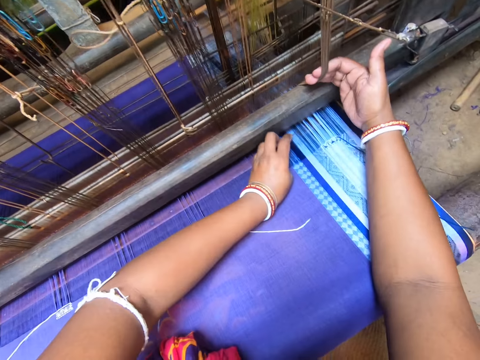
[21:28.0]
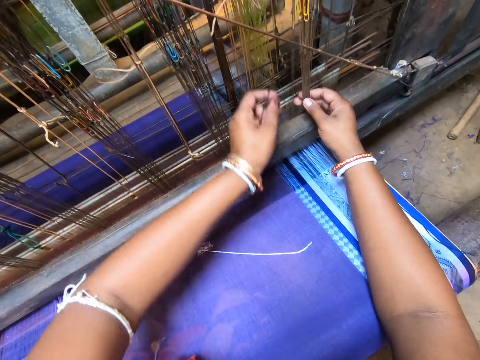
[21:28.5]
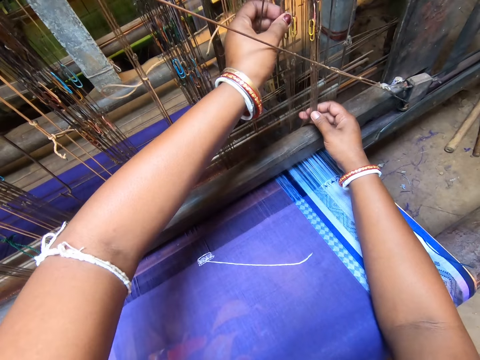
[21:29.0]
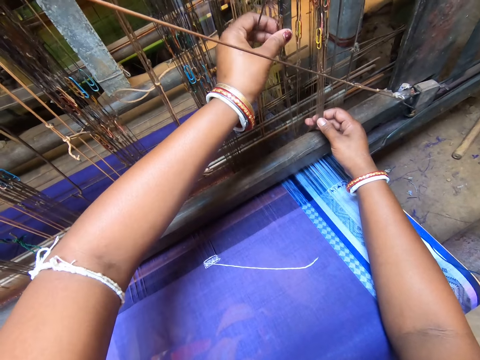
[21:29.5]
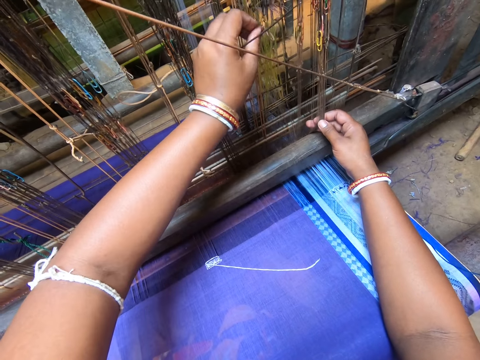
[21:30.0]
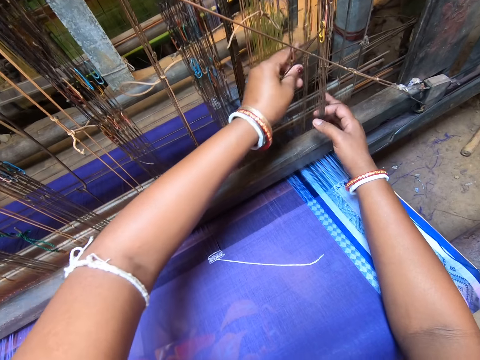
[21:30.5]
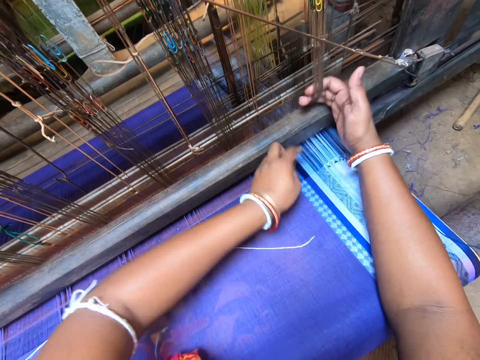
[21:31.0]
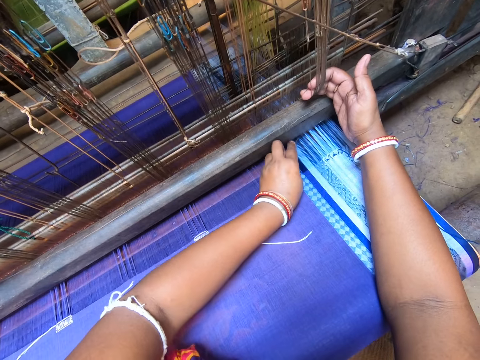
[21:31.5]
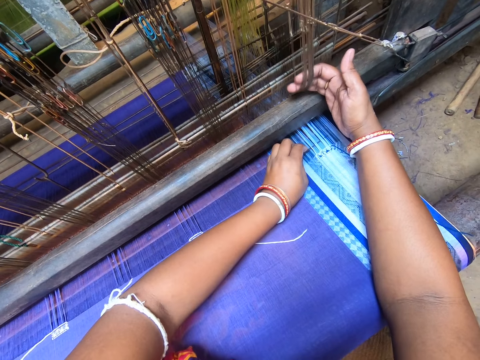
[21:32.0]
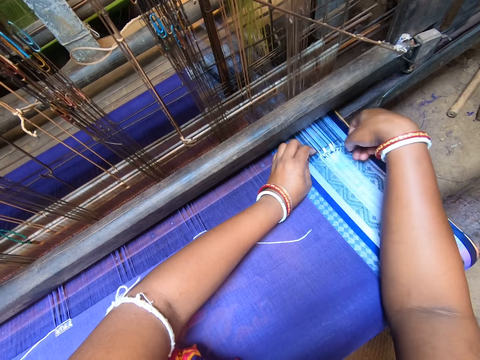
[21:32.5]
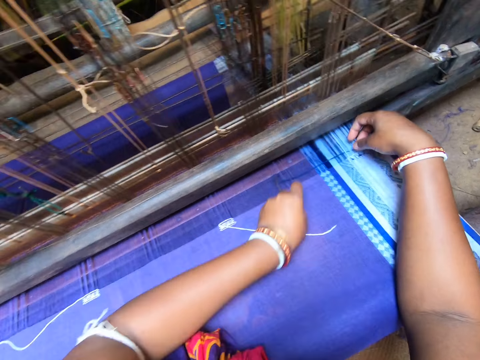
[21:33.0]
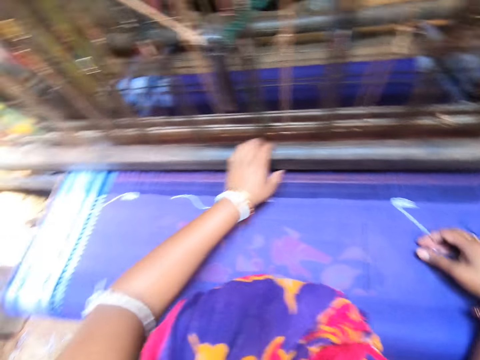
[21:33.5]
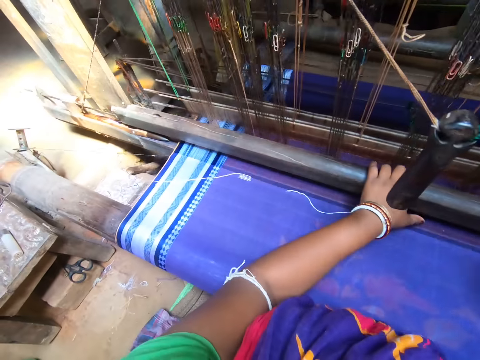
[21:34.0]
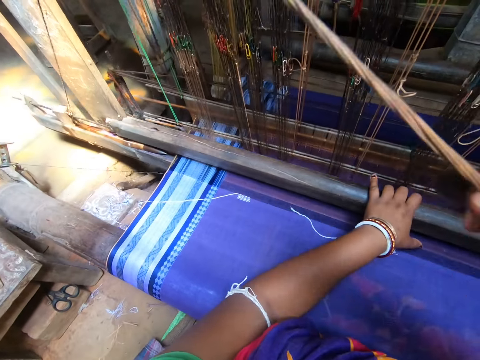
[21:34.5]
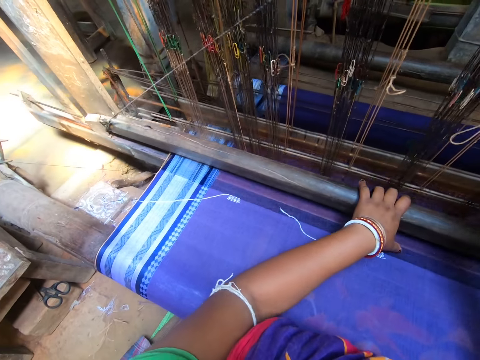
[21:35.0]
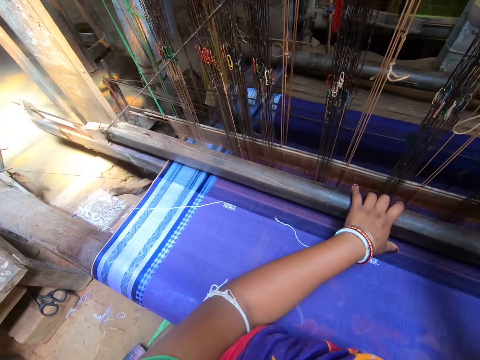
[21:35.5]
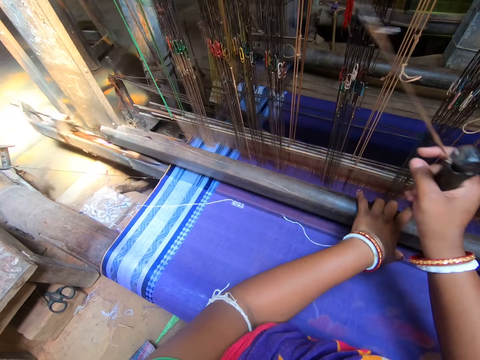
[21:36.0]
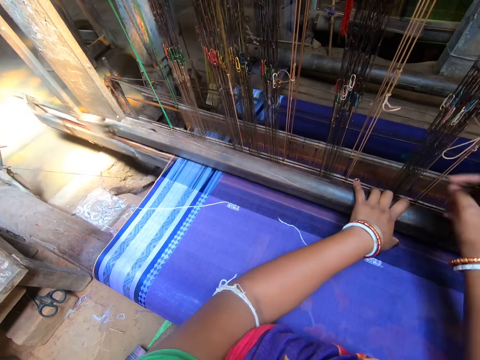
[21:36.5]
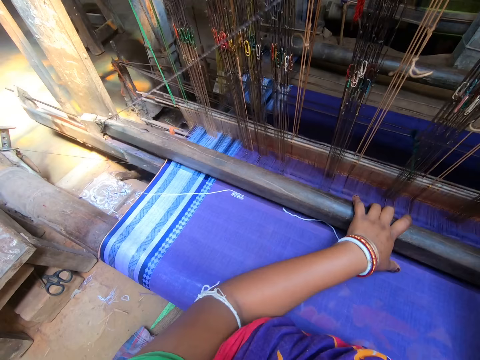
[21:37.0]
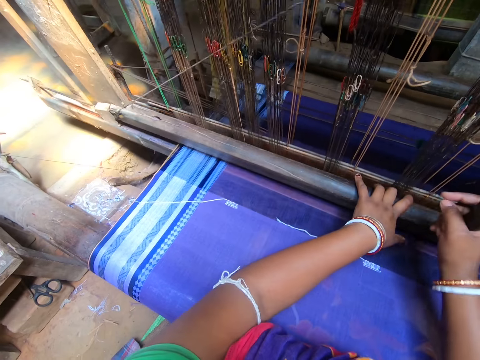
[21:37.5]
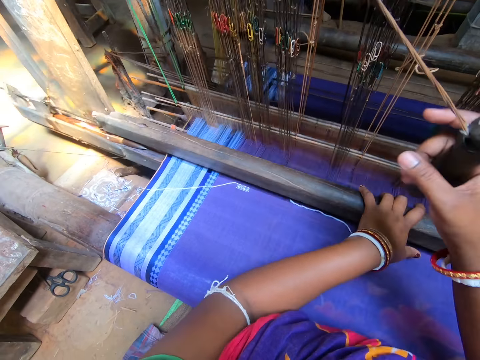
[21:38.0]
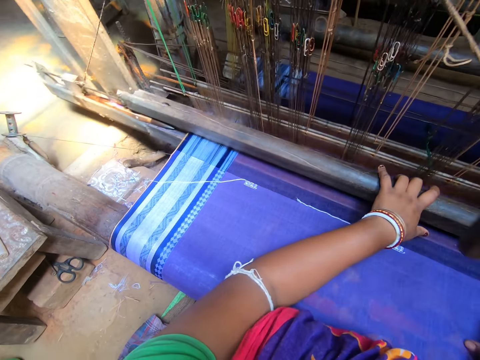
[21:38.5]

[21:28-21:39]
The camera wearer inspects the fabric. She touches the heddle of the handloom with her left hand. She inspects the weaving machine. She places the needle in her left hand under the yarns of the fabric. She inspects the fabric. She hooks the thread on the needle in her left hand with her right hand. She pulls the thread through the yarn of the fabric with the needle in her left hand. She drops the needle in her left hand on the fabric. She stretches out the thread with her right hand. She weaves the fabric with the handloom.

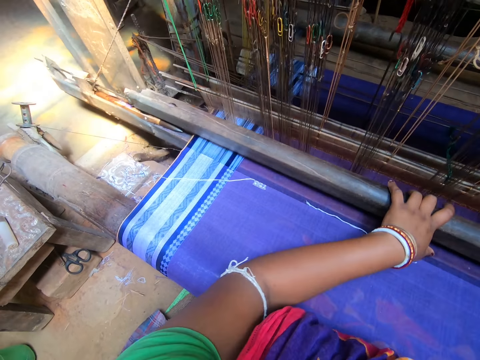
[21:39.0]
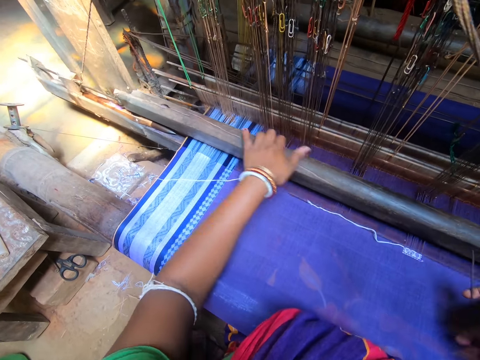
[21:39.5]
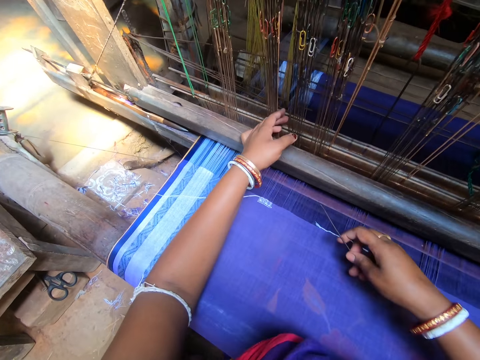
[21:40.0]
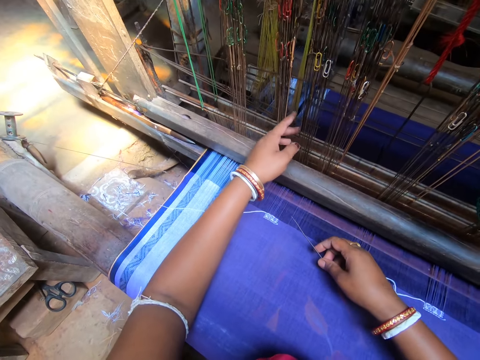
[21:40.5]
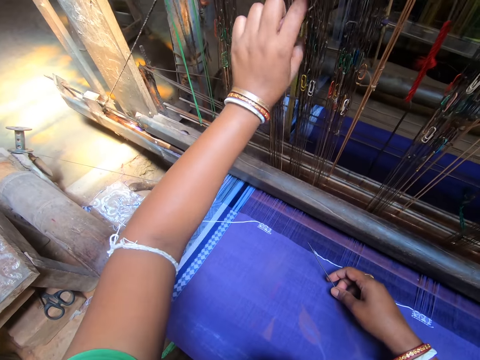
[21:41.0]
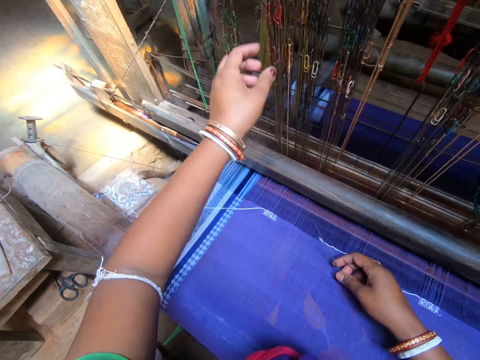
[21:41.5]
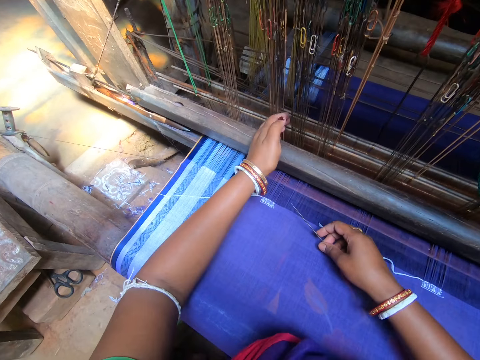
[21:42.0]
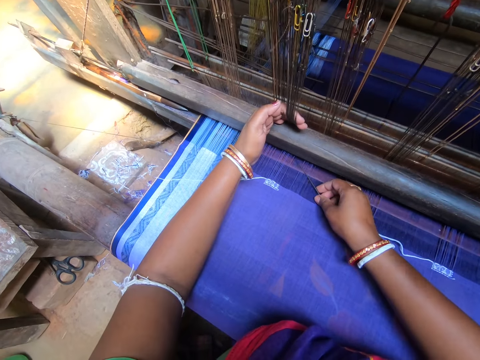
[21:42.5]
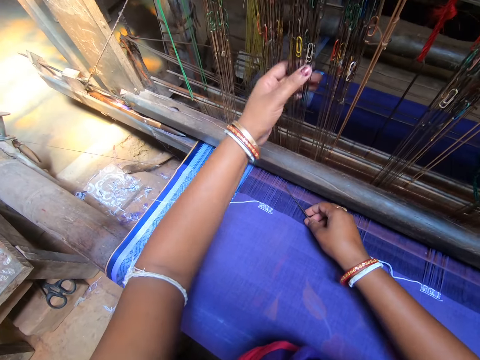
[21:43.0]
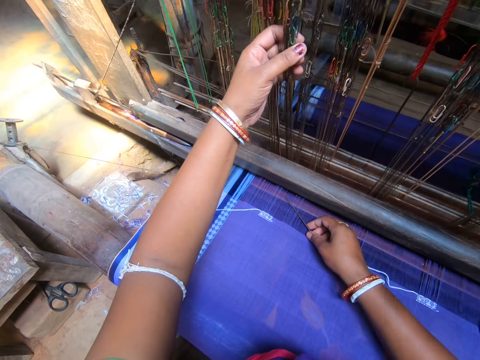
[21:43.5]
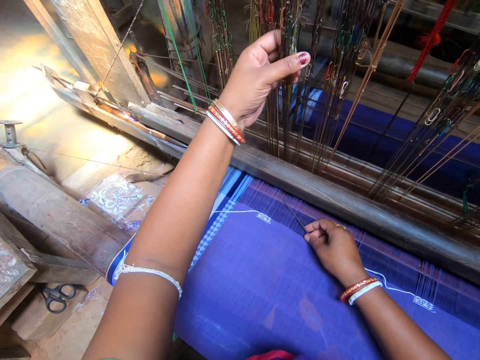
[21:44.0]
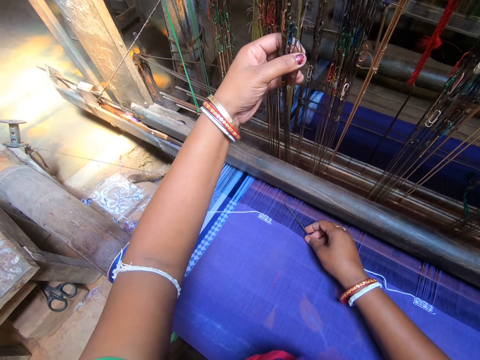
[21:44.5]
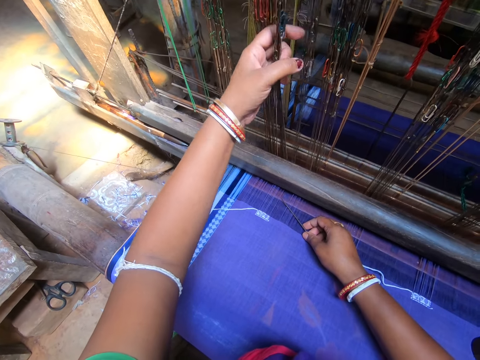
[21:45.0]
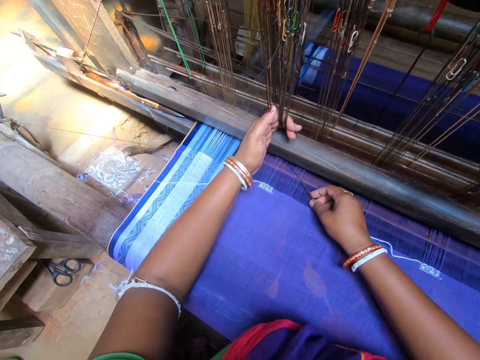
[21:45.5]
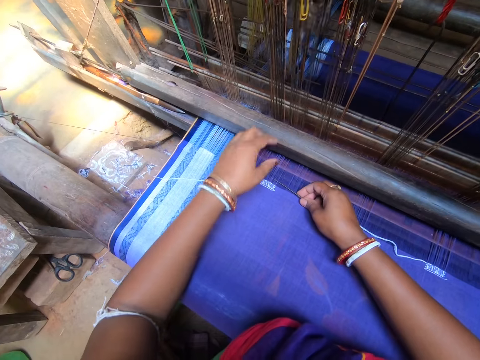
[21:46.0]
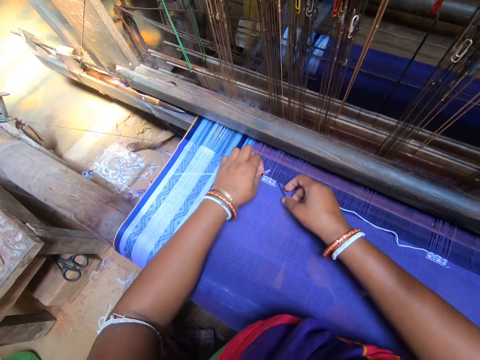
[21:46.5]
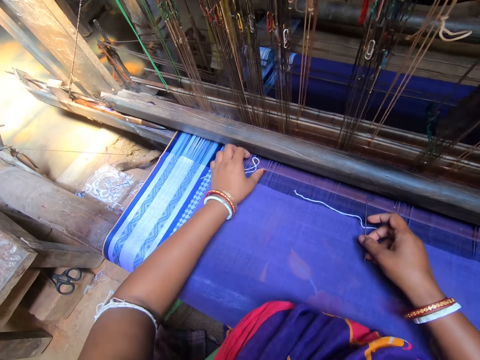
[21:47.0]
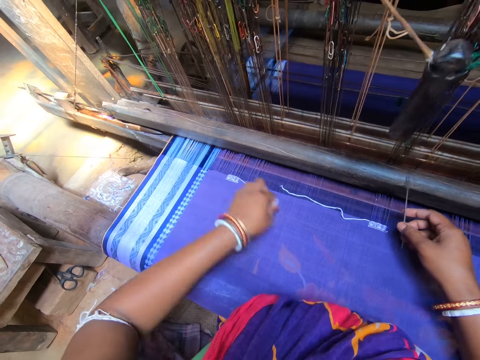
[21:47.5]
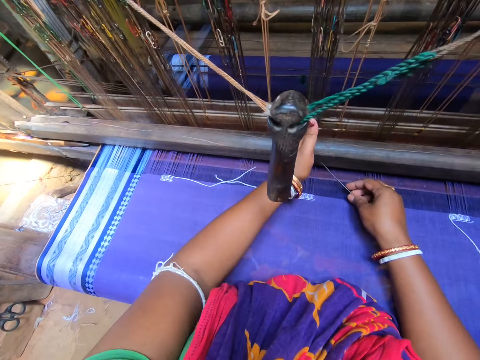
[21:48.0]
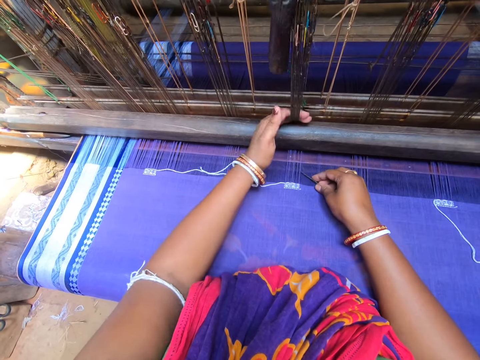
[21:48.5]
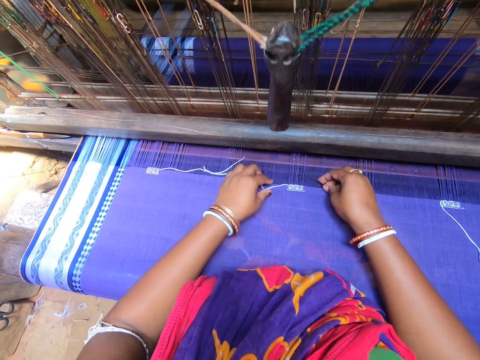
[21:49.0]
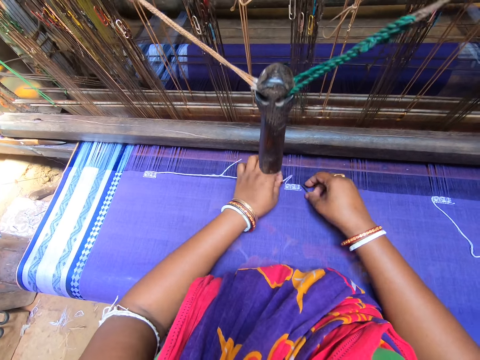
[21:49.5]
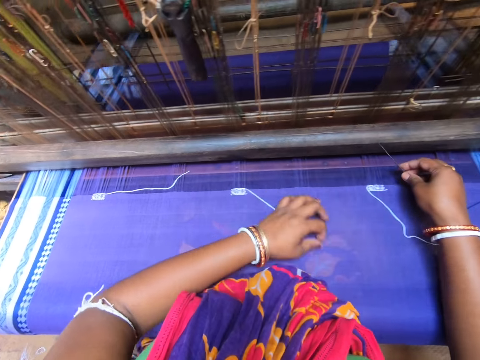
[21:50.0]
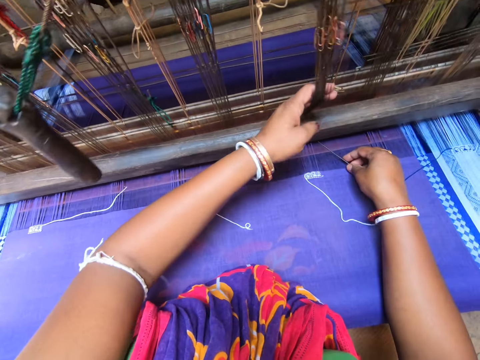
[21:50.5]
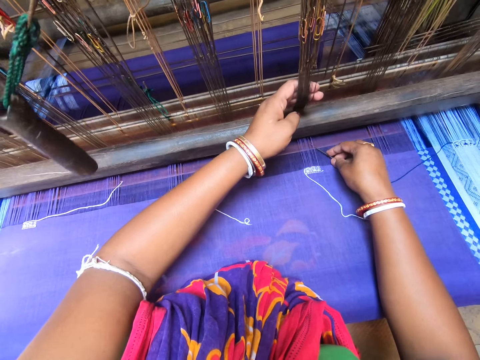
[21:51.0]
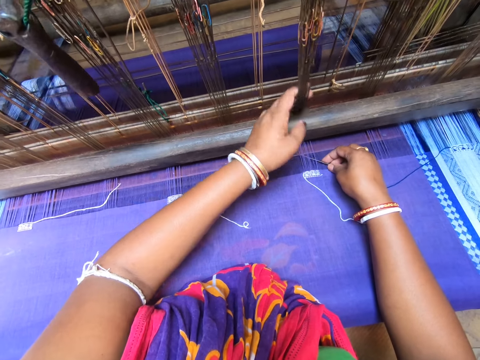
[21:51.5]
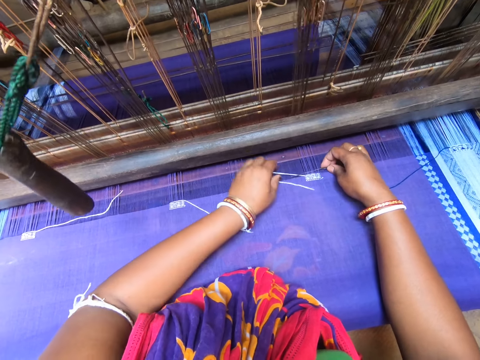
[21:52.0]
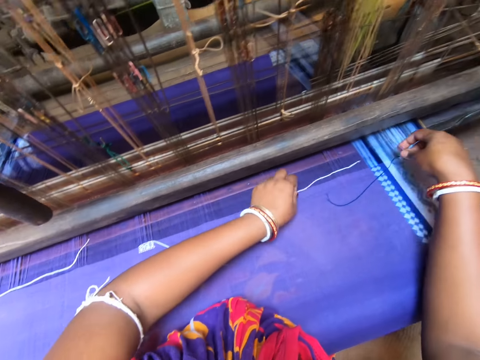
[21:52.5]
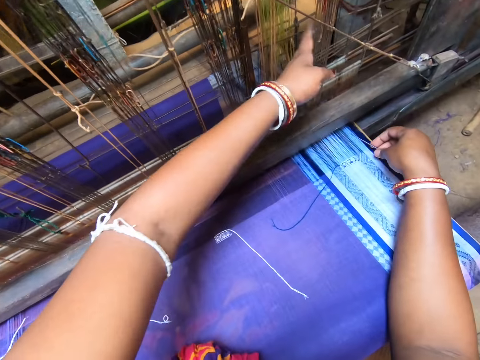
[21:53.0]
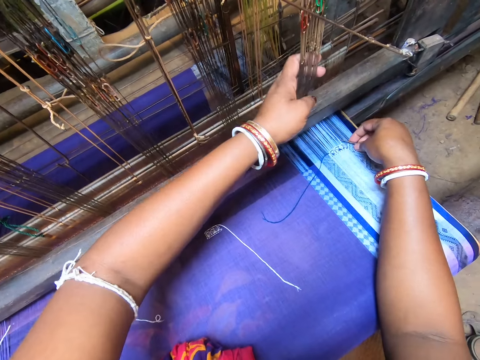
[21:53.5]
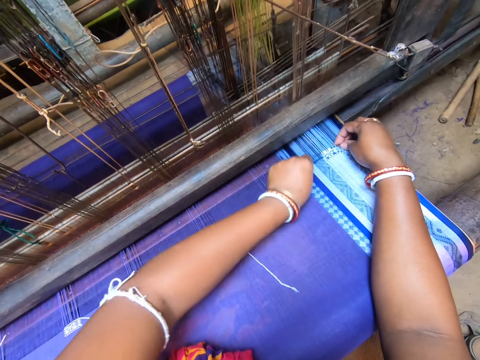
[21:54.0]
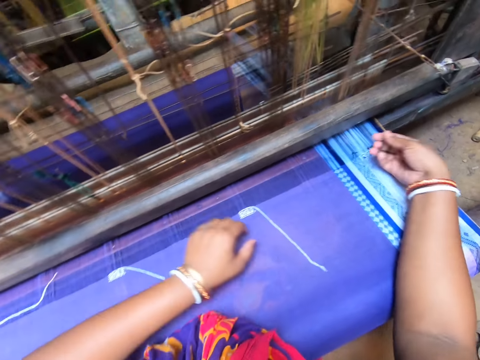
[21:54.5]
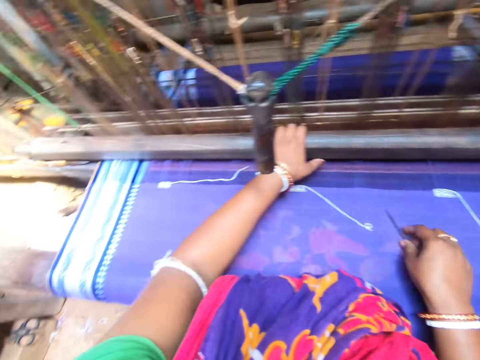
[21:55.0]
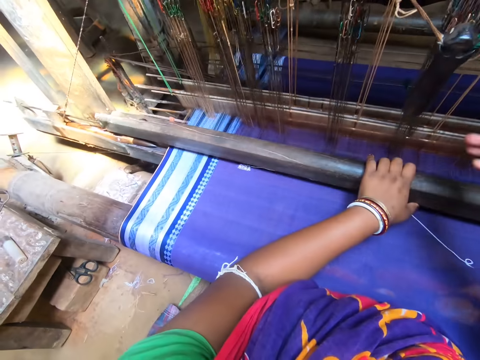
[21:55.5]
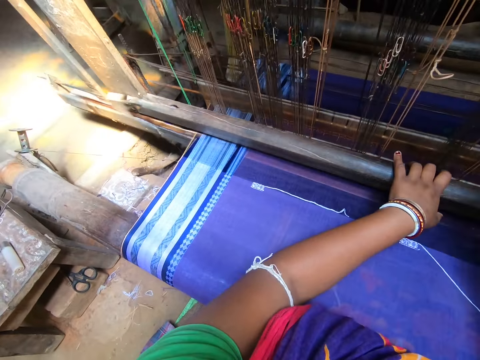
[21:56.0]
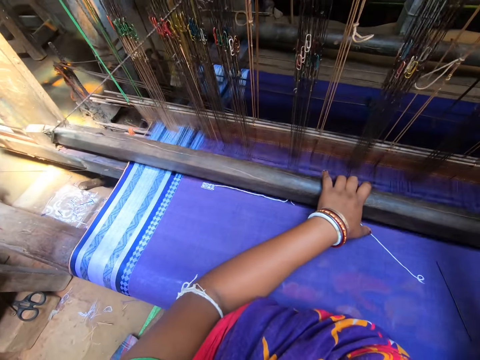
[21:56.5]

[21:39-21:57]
The camera wearer touches the heddle of the handloom with her left hand. She inspects the weaving machine. She pulls the heddles of the handloom with her left hand. She inspects the fabric. She adjusts the strings of the heddle with her left hand. She inspects the weaving machine. She pulls the heddles of the handloom with her left hand. She places the needle in her right hand under the yarns of the fabric. She hooks the thread on the needle with her left hand. She pulls the thread through the yarn of the fabric with the needle in her right hand. She stretches out the thread in her left hand. She pulls the heddles of the handloom with her left hand. She inspects the fabric. She places the needle in her right hand under the yarns of the fabric. She hooks the thread on the needle with her left hand. She pulls the thread through the yarn of the fabric with the needle in her right hand. She stretches out the thread in her left hand. She pulls the heddles of the handloom with her left hand. She places the needle in her right hand under the yarns of the fabric. She inspects the fabric. She hooks the thread on the needle with her left hand. She pulls the thread through the yarn of the fabric with the needle in her right hand. She stretches out the thread in her left hand. She pulls the heddles of the handloom with her left hand. She places the needle in her right hand under the yarns of the fabric. She inspects the fabric. She hooks the thread on the needle with her left hand. She pulls the thread through the yarn of the fabric with the needle in her right hand. She stretches out the thread in her right hand. She drops the needle in her right hand on the fabric. She weaves the fabric with the handloom.
